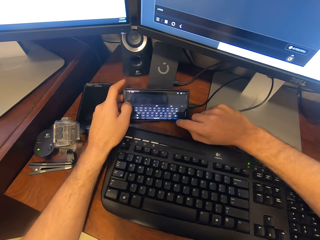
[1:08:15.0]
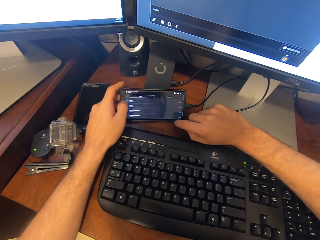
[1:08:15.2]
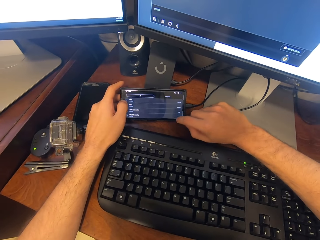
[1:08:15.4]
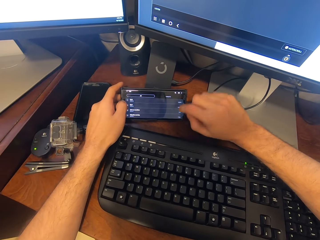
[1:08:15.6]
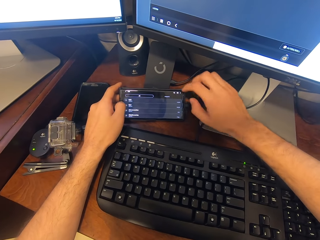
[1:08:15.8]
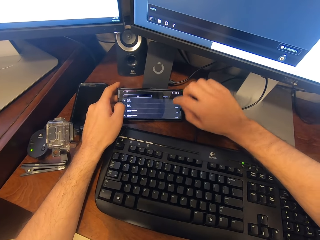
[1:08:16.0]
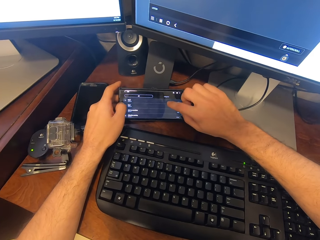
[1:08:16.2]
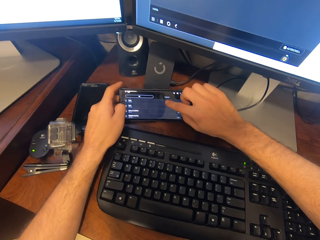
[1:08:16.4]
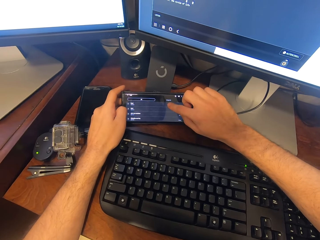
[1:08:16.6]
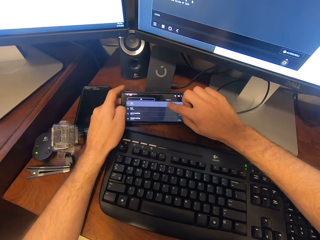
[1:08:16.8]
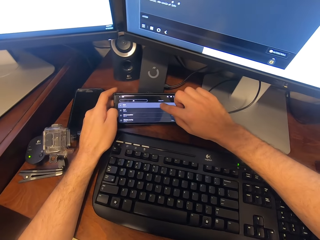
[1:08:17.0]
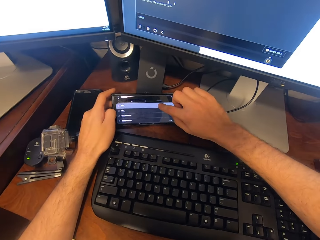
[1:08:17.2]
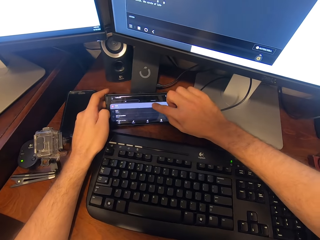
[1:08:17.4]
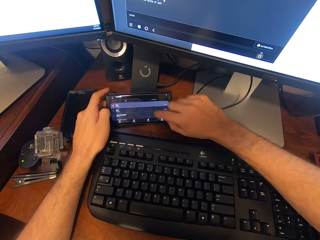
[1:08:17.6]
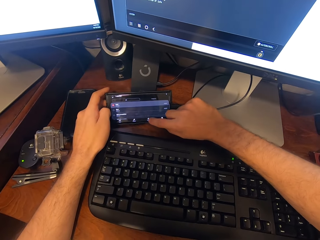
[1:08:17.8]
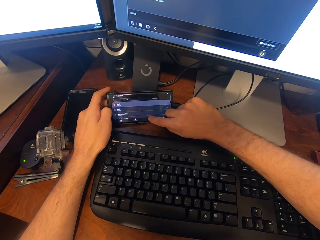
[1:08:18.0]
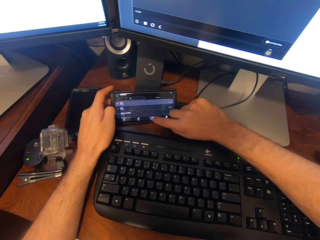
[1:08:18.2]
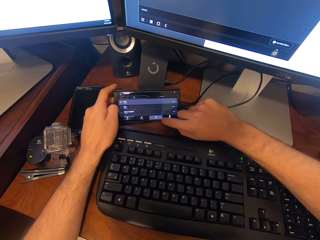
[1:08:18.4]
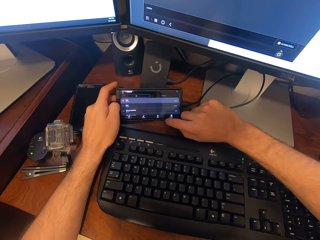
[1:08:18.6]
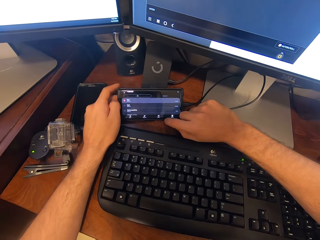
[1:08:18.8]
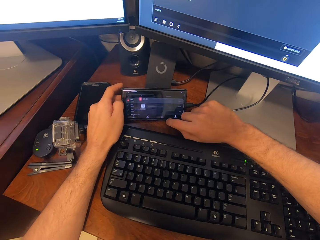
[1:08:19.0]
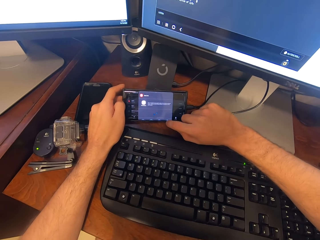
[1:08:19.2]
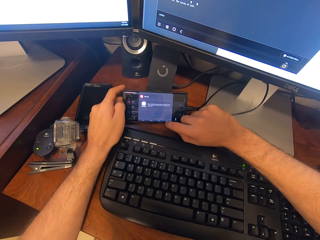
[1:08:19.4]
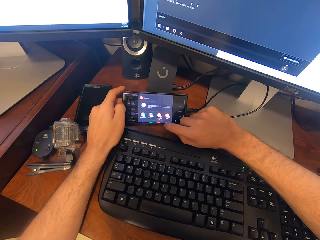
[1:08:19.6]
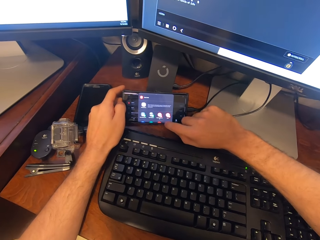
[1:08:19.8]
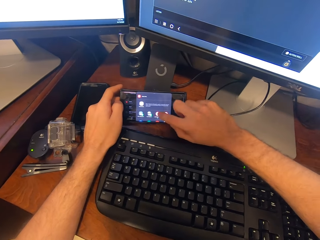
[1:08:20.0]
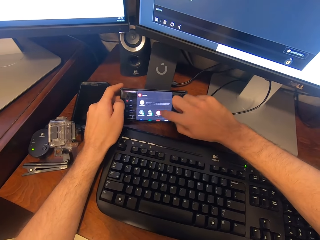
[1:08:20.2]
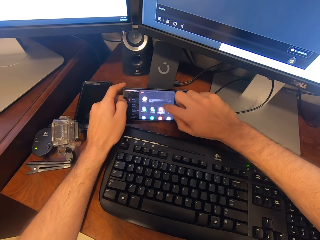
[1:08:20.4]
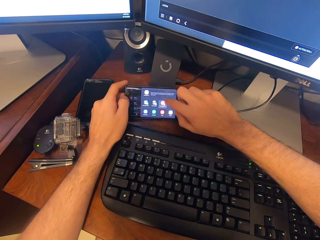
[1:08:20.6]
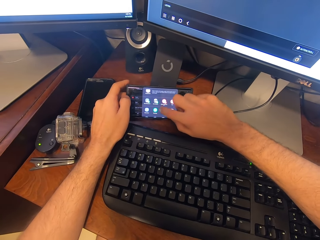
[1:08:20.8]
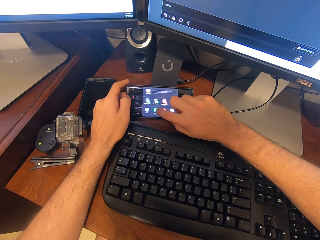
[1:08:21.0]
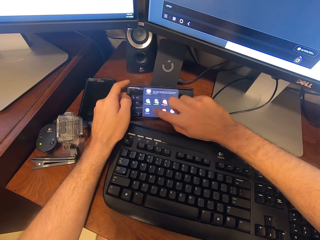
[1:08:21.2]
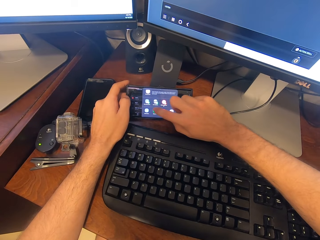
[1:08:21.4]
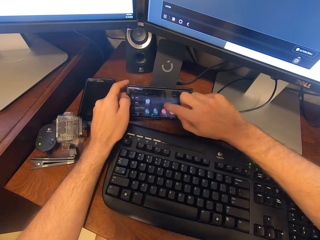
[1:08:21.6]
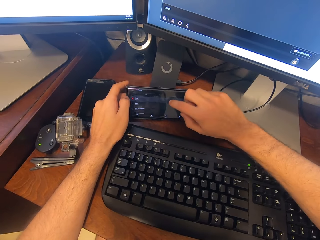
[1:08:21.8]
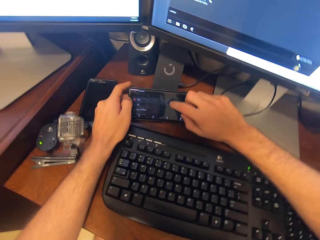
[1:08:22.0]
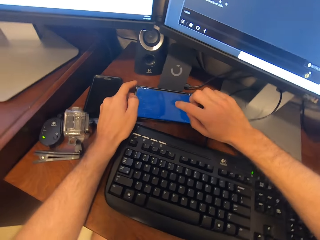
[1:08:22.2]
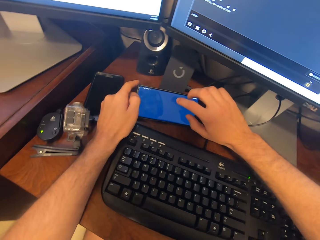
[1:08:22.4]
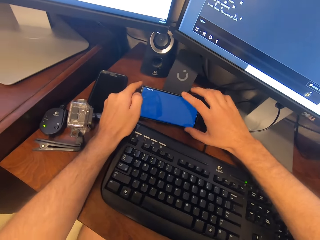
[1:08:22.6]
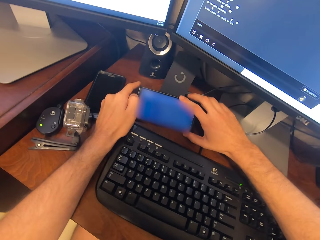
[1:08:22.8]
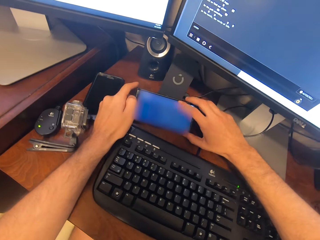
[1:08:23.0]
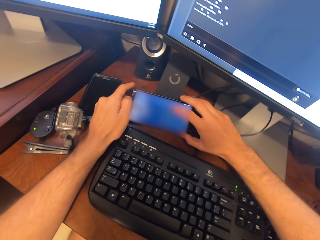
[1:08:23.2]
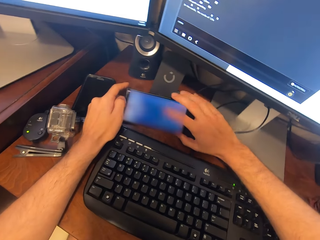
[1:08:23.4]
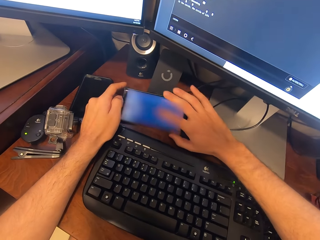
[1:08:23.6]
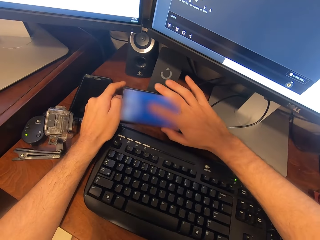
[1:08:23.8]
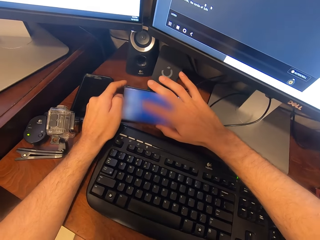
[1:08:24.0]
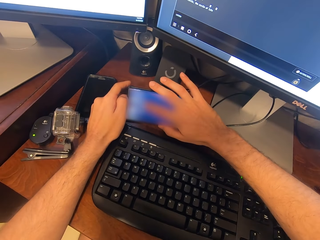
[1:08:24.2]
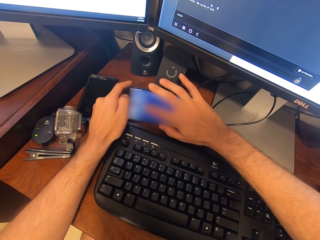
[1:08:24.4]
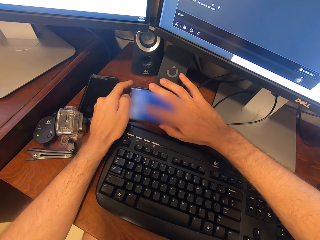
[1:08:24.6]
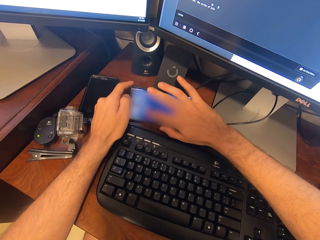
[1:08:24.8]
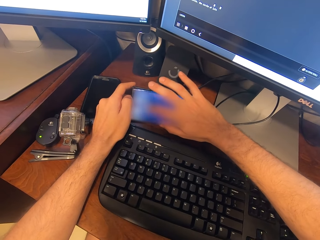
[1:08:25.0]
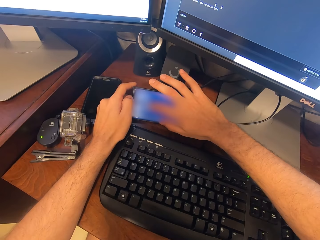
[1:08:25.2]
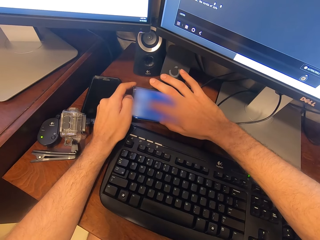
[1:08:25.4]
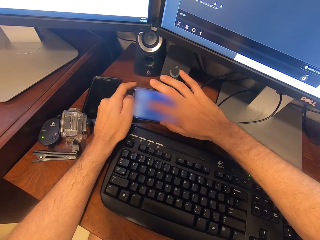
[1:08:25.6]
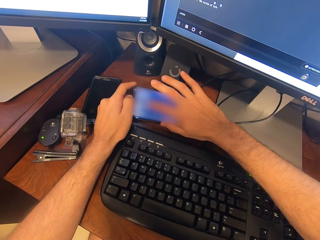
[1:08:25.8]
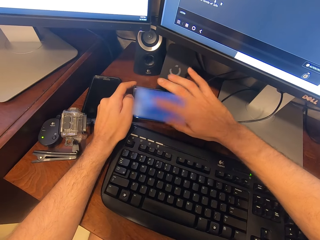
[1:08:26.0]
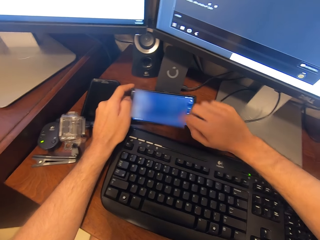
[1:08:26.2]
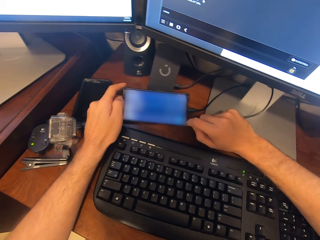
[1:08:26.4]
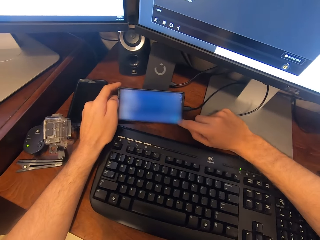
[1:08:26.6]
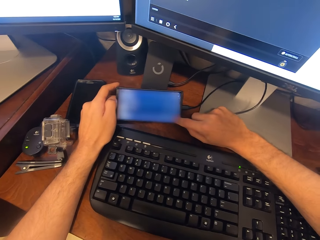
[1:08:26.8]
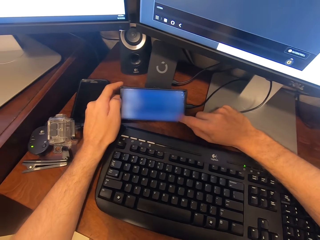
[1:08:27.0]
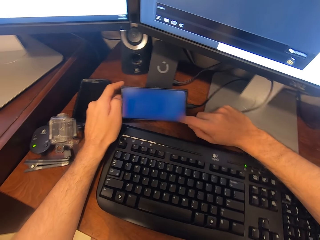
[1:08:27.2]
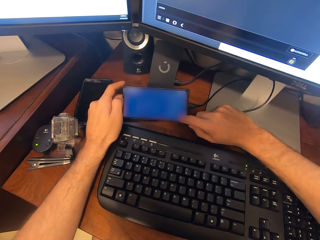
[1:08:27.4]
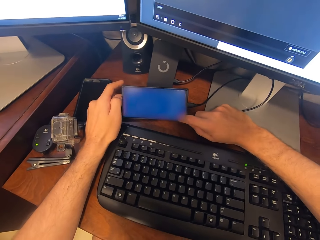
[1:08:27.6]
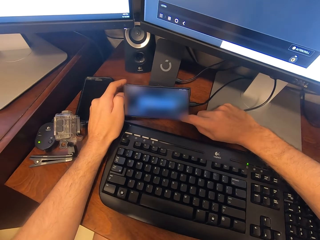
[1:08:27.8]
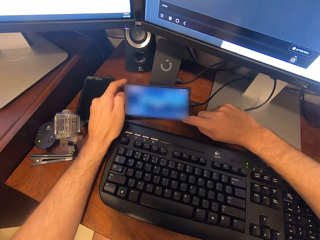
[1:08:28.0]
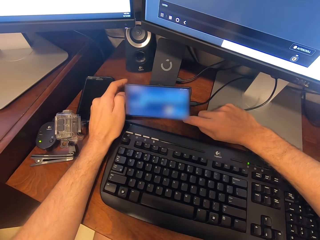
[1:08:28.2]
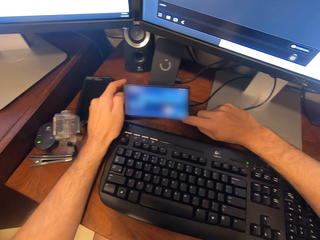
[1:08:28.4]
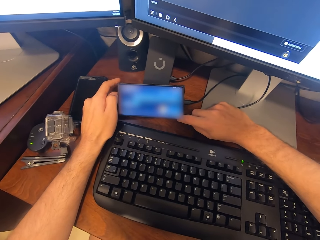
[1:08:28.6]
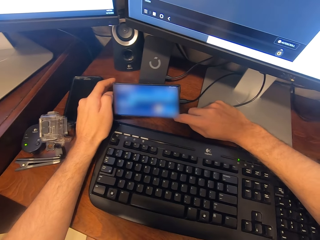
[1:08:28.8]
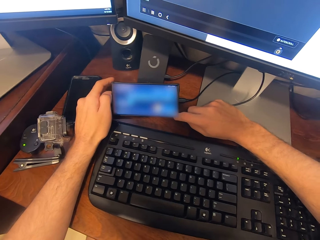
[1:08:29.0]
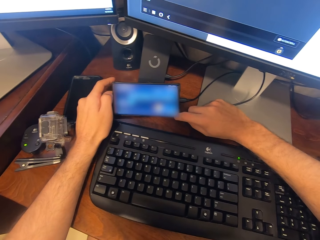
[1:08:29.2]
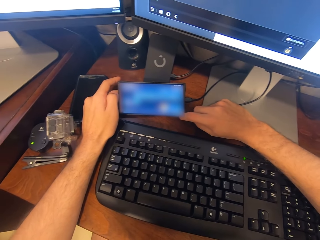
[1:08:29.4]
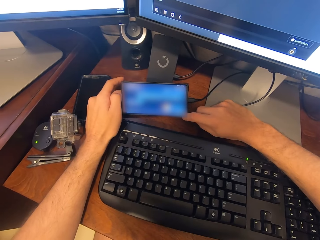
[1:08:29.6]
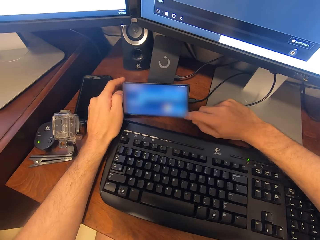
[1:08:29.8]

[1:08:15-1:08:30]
The camera wearer scrolls the screen of the phone with the finger. They tap the screen on the phone with the finger. They scroll the screen of the phone. They scroll the screen of the phone with the finger.

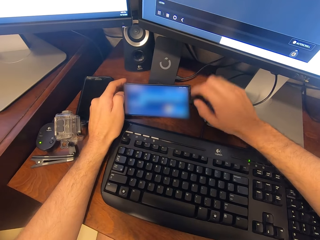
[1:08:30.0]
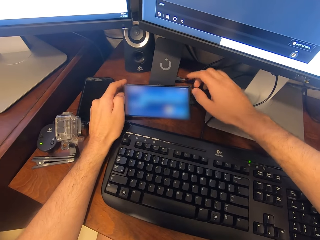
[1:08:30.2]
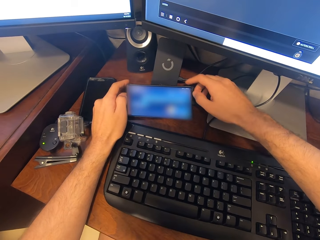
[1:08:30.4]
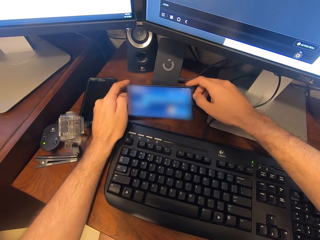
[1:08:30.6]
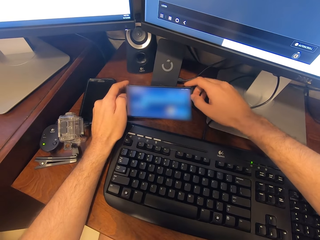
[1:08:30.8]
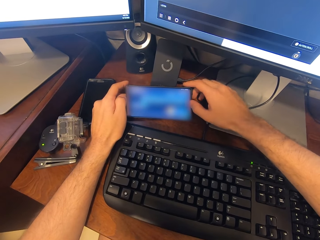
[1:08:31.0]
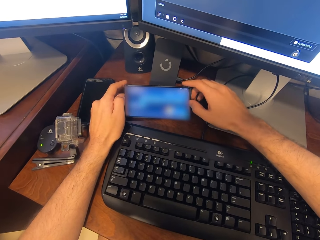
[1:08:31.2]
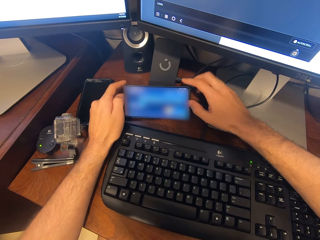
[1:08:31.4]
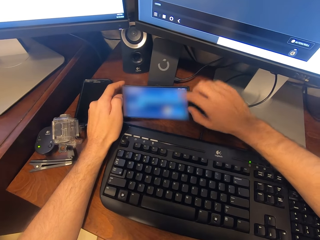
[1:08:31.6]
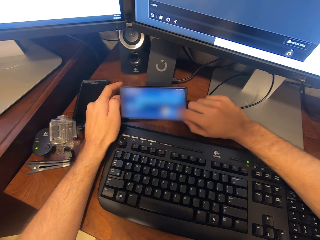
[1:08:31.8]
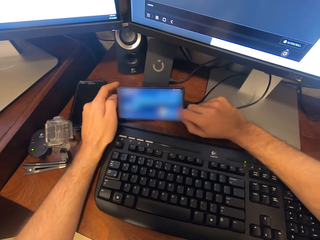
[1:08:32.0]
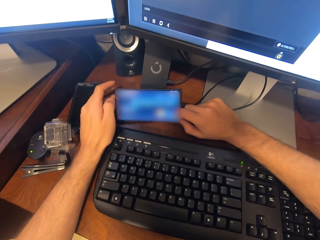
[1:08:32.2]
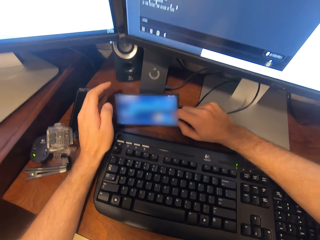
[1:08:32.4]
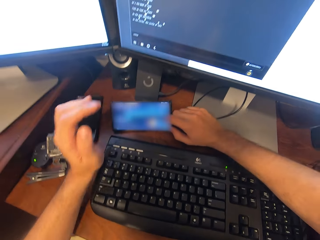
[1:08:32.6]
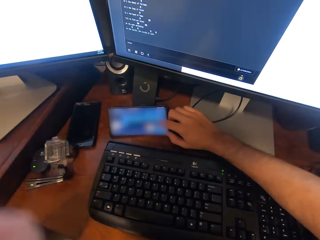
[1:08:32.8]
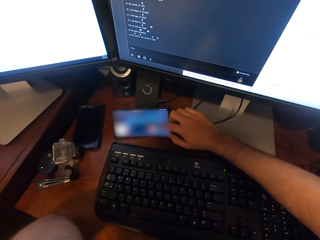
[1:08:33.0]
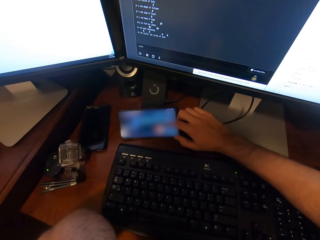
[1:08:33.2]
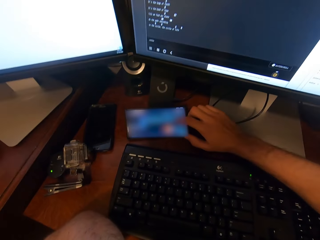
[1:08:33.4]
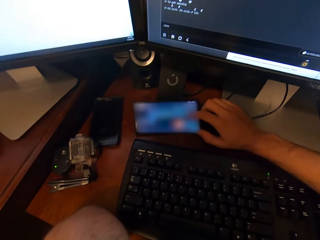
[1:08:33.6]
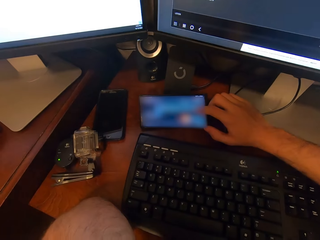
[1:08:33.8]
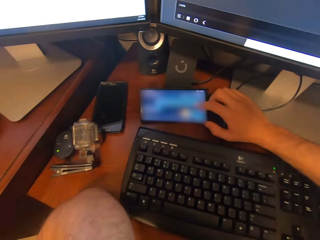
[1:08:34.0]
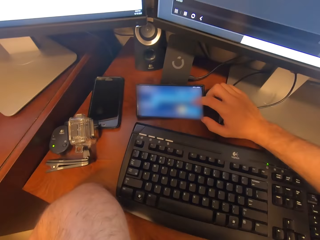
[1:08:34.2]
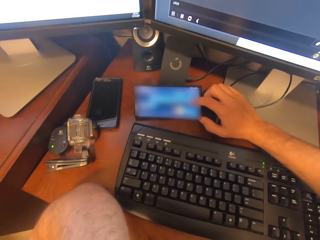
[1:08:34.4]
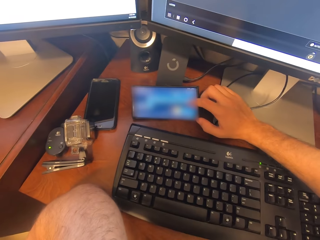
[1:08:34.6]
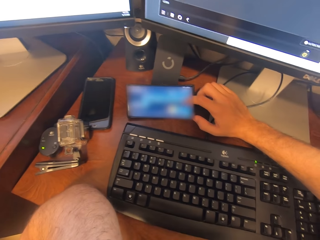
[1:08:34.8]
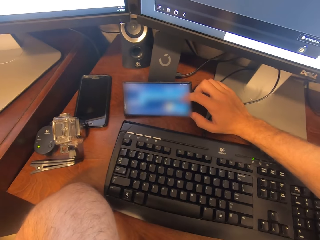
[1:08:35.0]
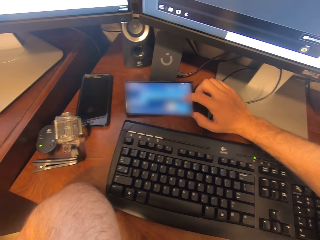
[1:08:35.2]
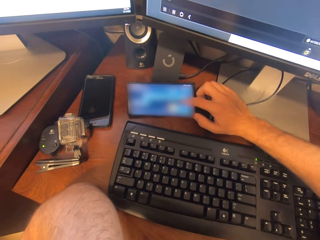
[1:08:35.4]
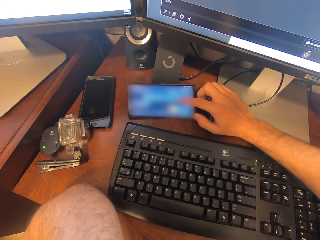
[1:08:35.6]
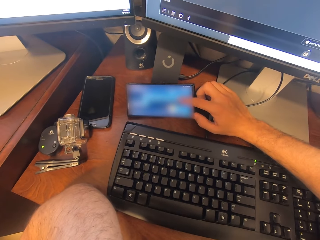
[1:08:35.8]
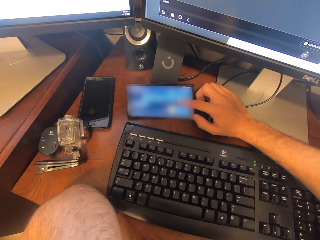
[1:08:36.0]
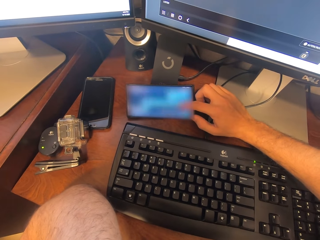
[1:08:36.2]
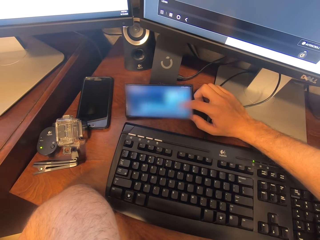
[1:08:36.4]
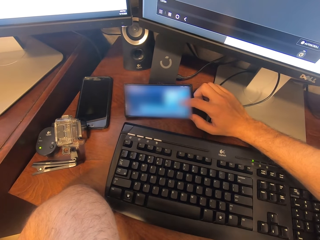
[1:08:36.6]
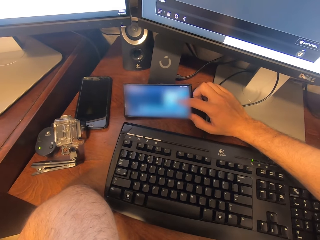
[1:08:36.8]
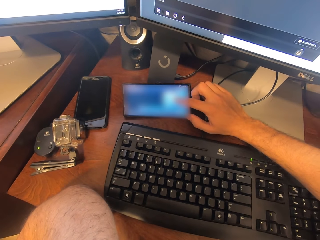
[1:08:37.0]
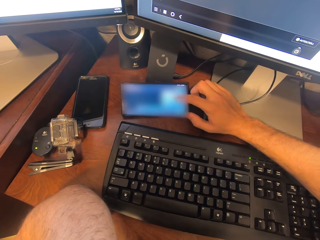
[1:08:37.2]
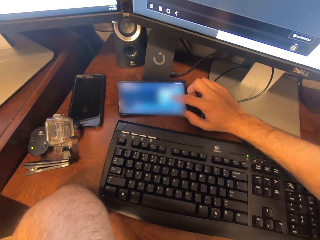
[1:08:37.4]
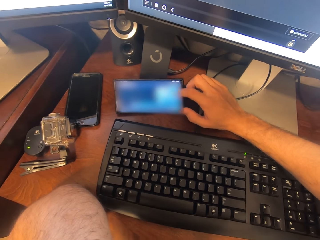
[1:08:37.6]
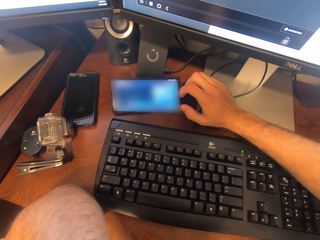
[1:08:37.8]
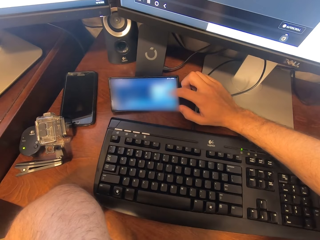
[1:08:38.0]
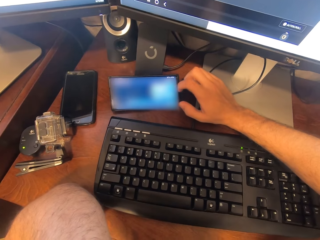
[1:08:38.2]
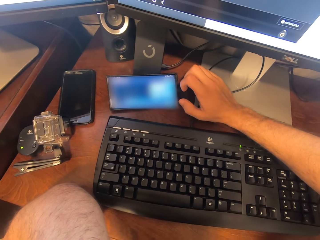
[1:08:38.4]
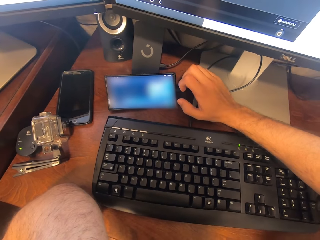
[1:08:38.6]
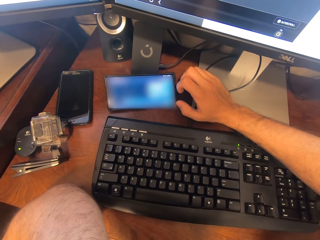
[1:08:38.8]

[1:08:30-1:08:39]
The camera wearer flaps the hand. They scroll the screen of the phone.
